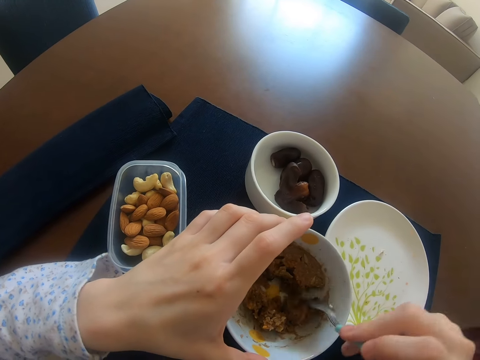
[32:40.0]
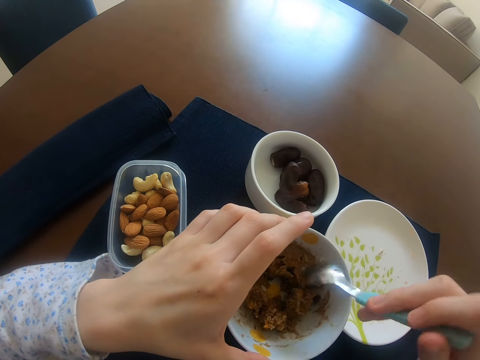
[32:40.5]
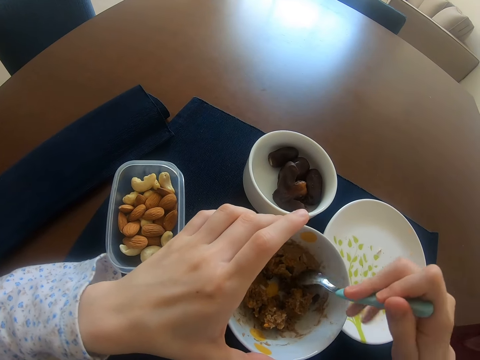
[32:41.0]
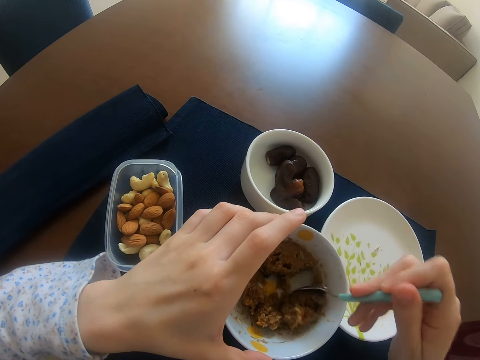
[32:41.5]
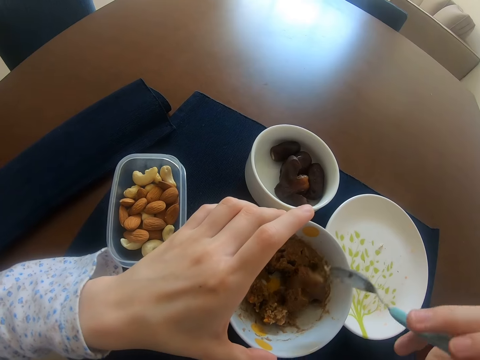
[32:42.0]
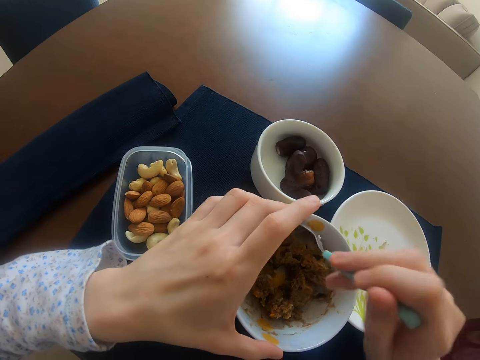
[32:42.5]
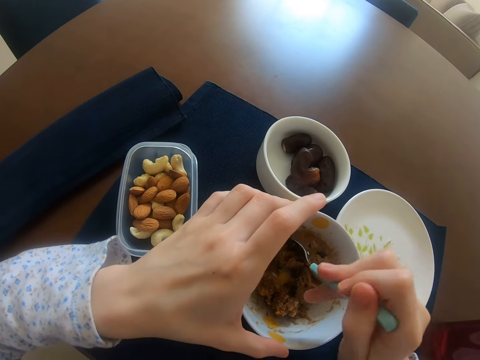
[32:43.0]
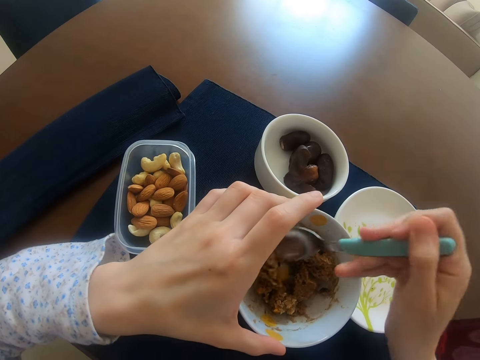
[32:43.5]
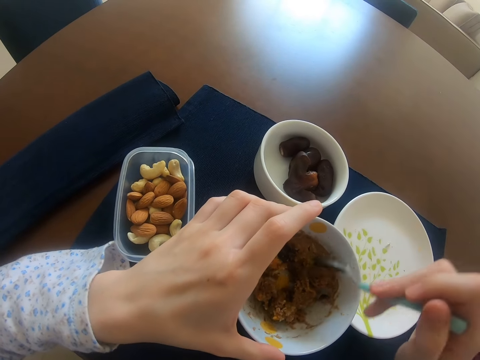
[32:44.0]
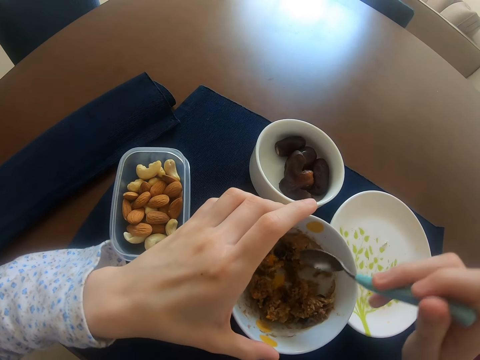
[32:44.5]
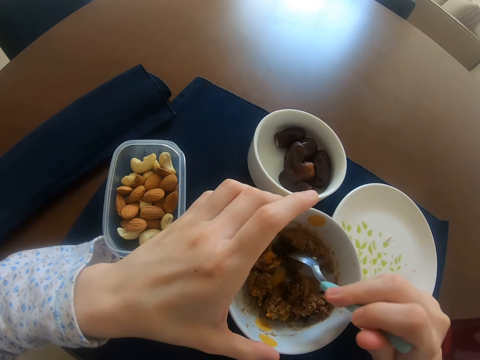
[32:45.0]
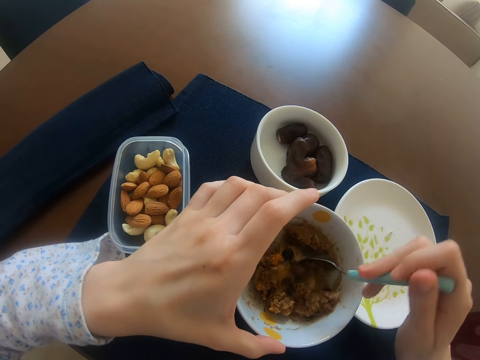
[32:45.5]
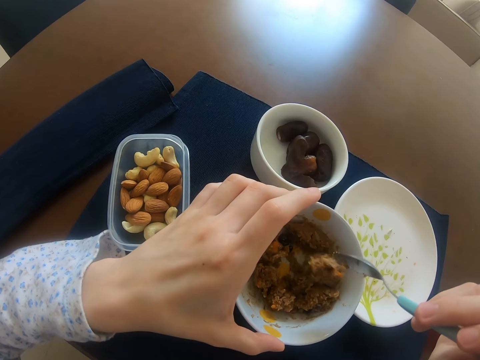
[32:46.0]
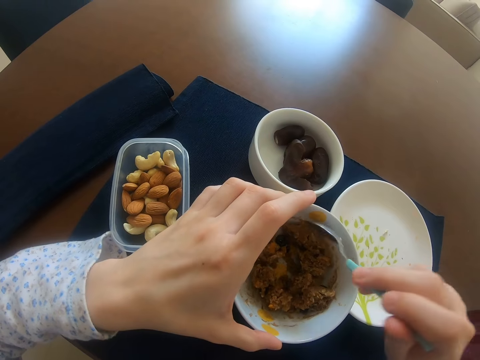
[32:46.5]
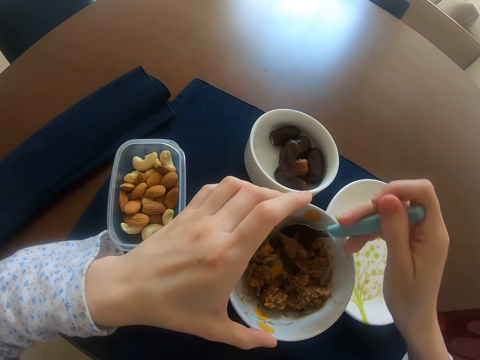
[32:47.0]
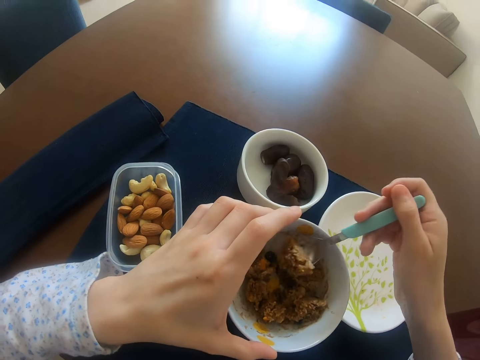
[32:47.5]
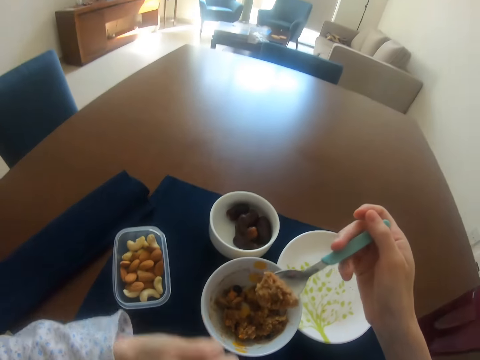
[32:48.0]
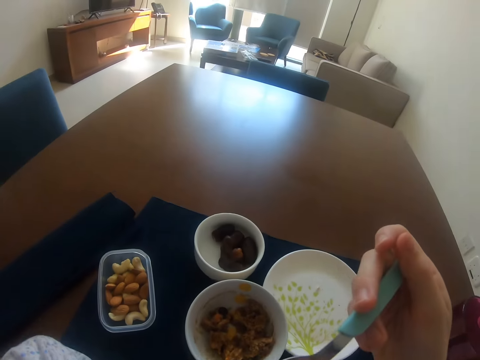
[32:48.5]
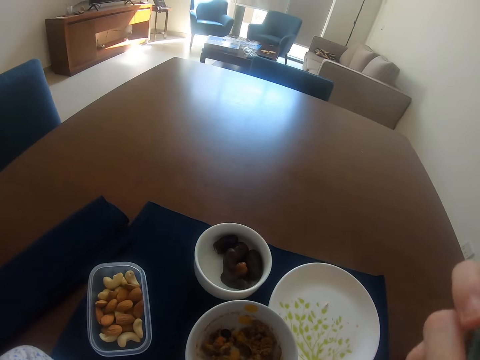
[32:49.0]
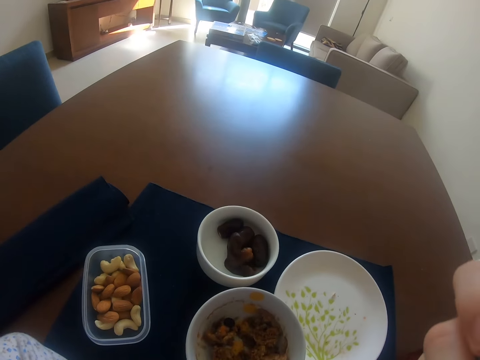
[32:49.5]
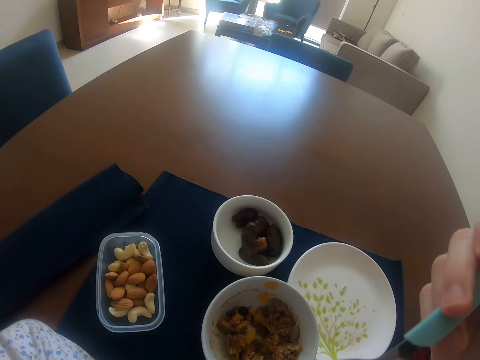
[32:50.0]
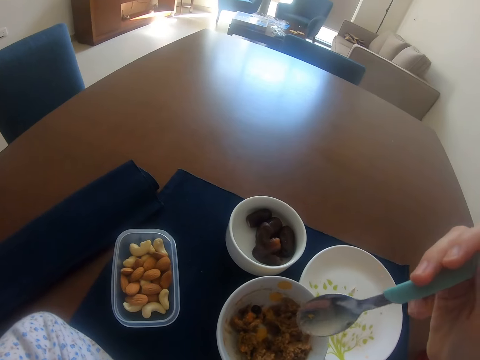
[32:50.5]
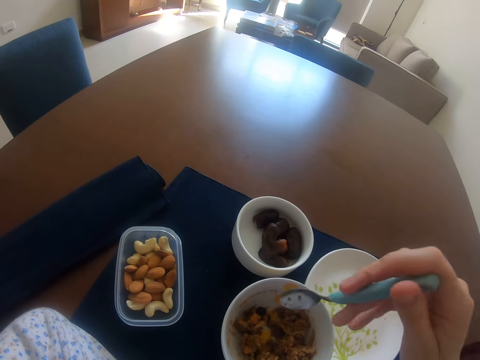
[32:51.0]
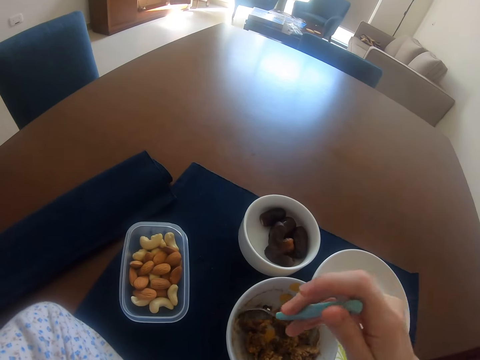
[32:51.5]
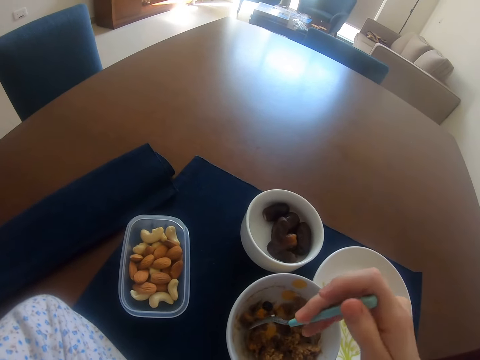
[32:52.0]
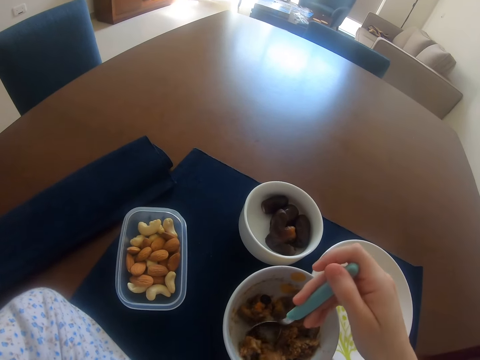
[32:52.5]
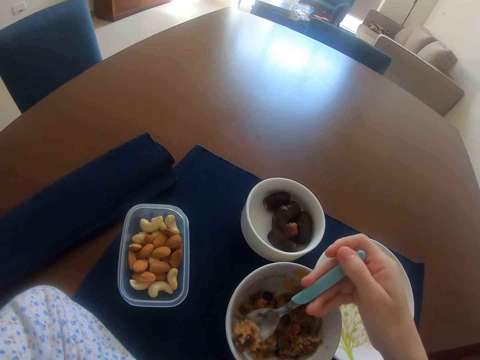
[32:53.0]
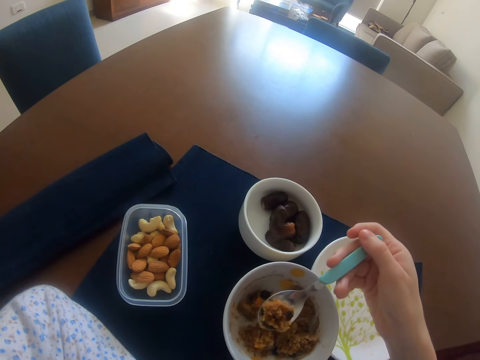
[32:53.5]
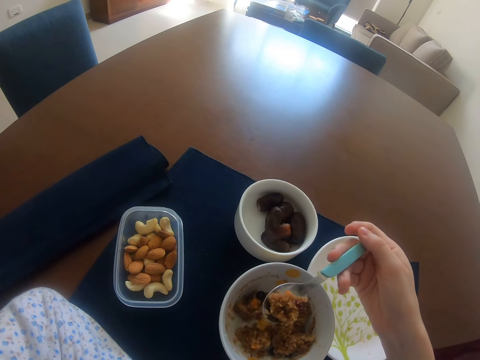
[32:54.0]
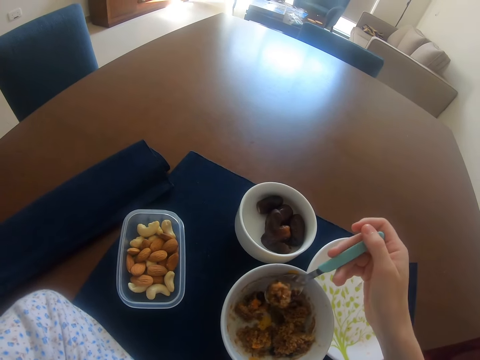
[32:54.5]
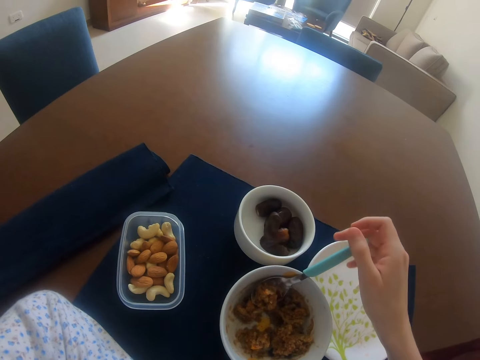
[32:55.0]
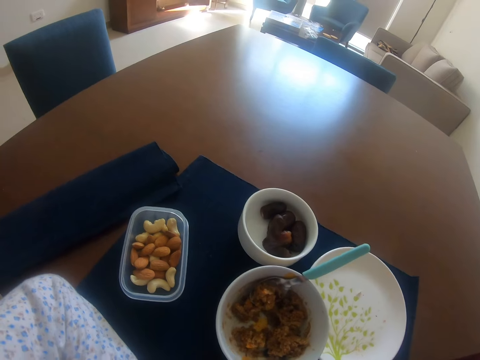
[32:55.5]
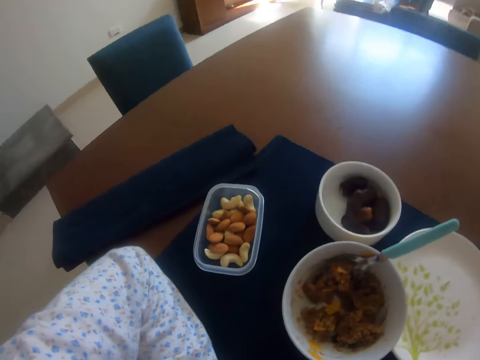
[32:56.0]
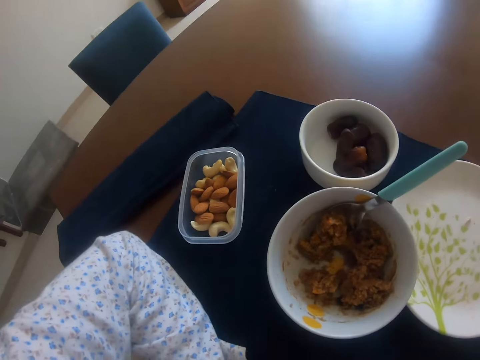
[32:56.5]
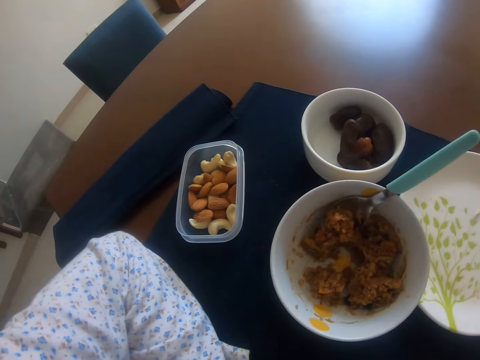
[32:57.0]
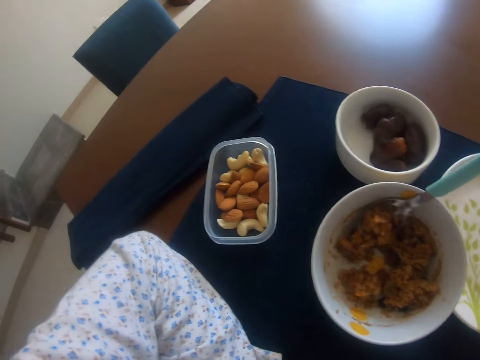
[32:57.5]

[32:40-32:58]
The camera wearer scoops food from the plate. They scoop food with a spoon. They withdraw the left hand from the plate. They eat the food. They scoop food from the plate with a spoon. They place the spoon on the plate. They look around. They raise the right hand towards something.

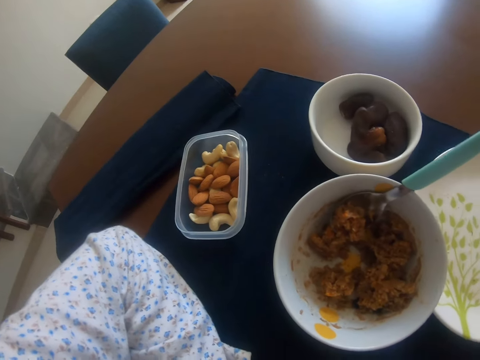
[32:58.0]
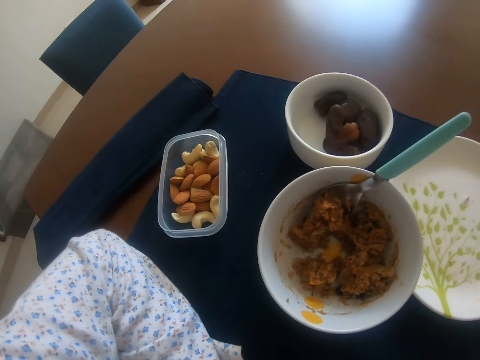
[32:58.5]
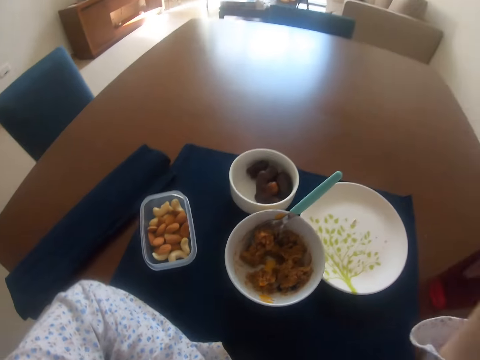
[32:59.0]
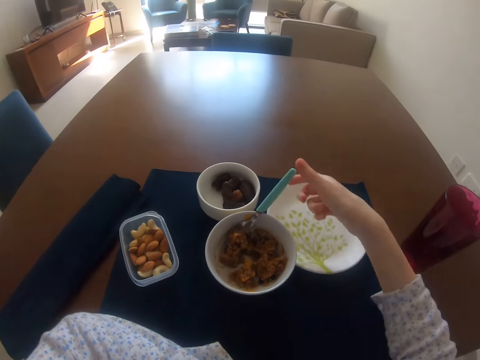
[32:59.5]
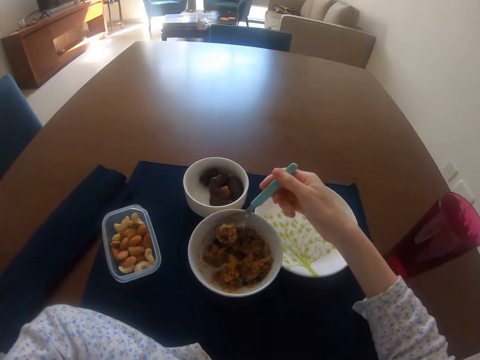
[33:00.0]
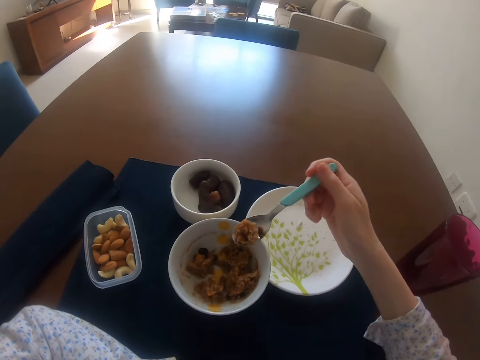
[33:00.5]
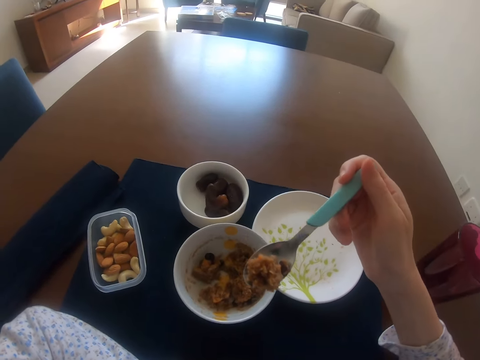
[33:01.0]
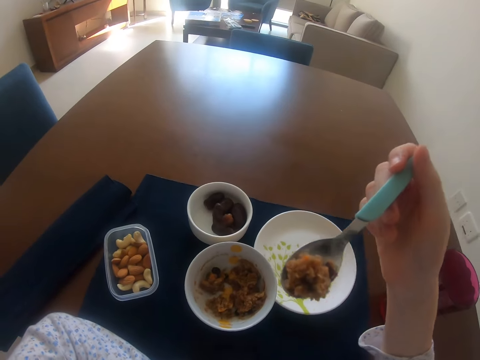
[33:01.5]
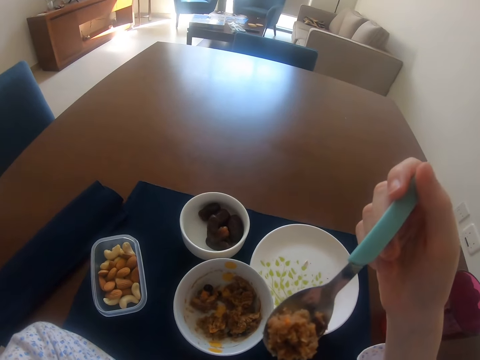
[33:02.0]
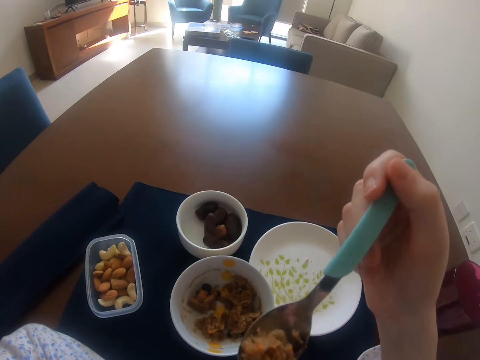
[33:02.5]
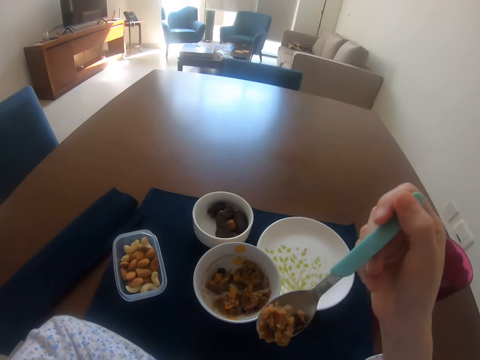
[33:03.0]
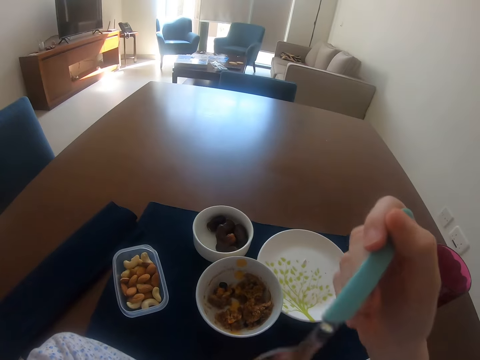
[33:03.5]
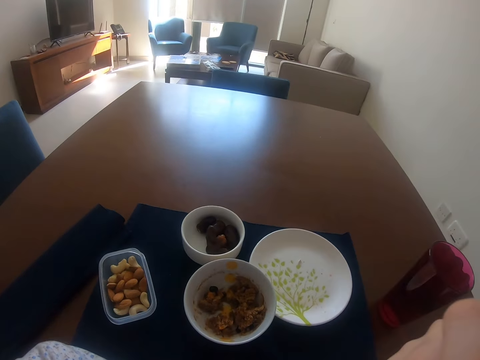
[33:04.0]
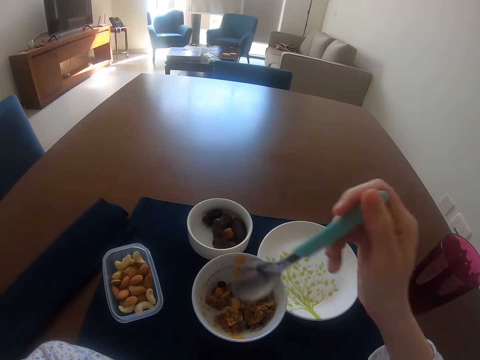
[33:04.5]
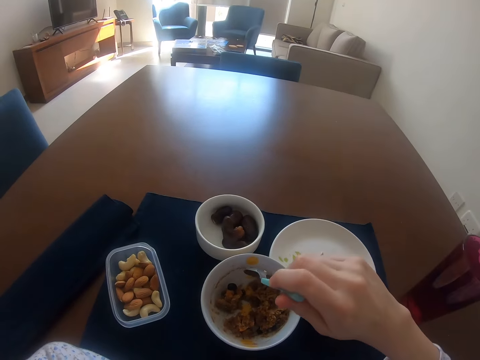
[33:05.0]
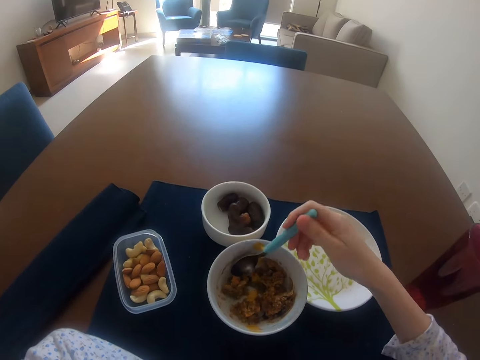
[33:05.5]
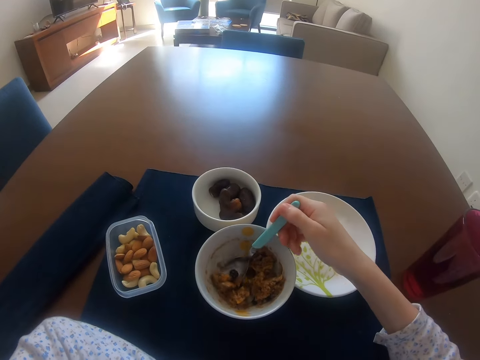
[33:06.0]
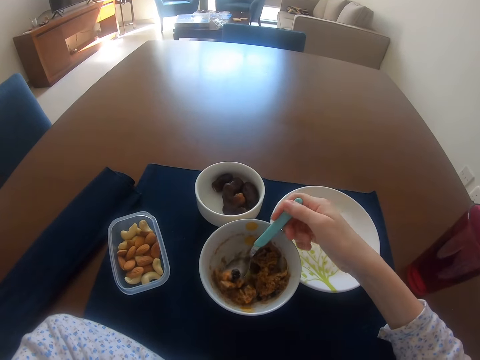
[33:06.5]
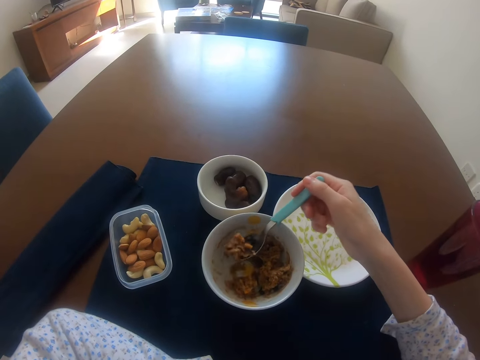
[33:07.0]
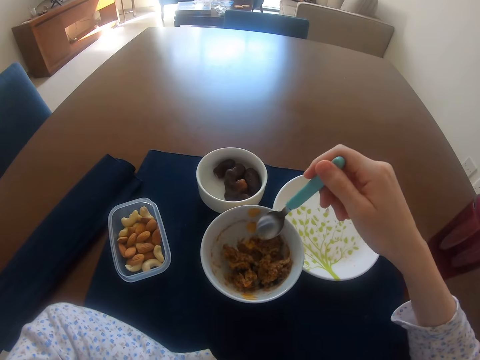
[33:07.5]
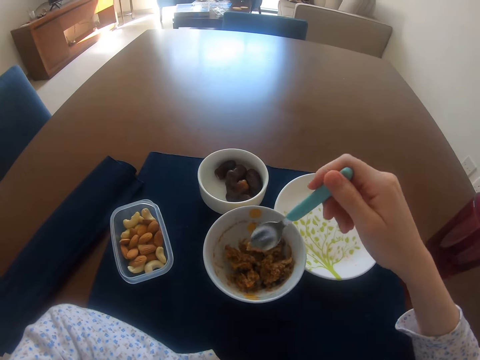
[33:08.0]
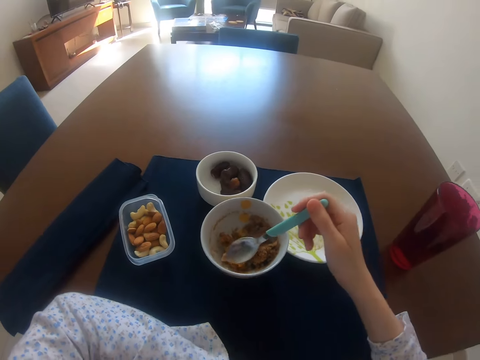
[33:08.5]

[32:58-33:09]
The camera wearer withdraws the right hand from something. They pick up the spoon from the plate. They pick food from the plate. They eat the food. They scoop food from the plate with a spoon. They drop the food in the plate. They stare around.
